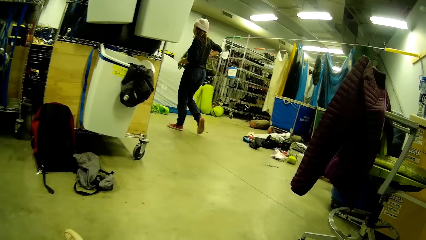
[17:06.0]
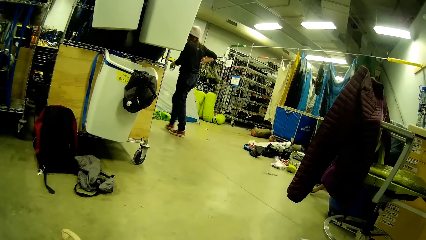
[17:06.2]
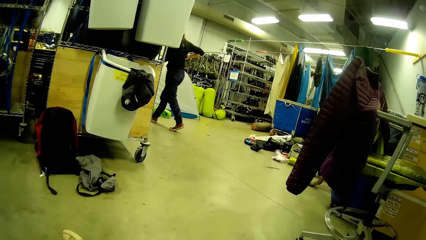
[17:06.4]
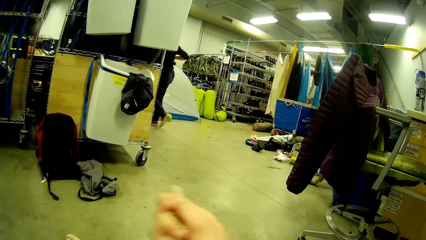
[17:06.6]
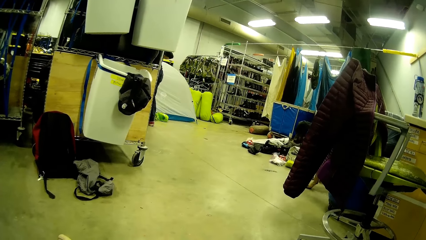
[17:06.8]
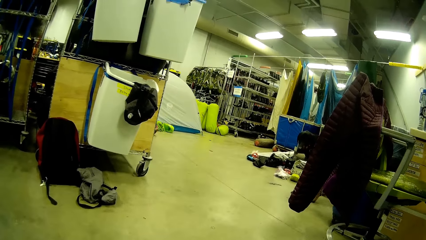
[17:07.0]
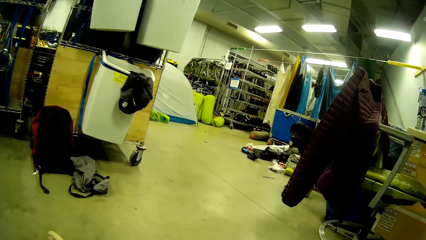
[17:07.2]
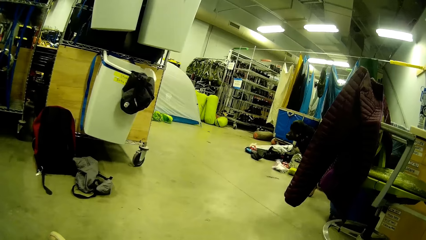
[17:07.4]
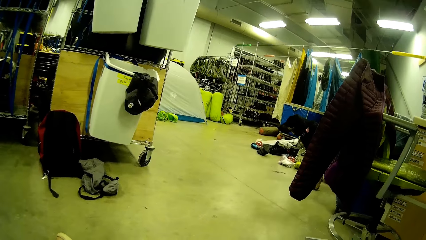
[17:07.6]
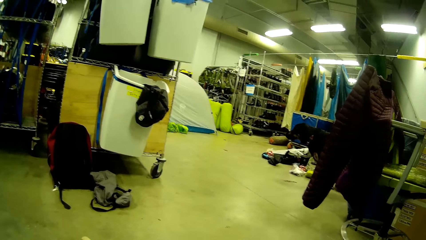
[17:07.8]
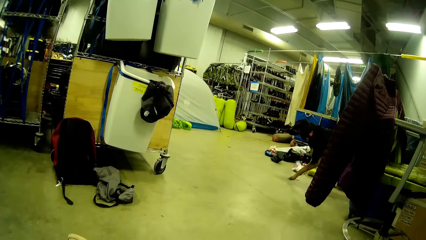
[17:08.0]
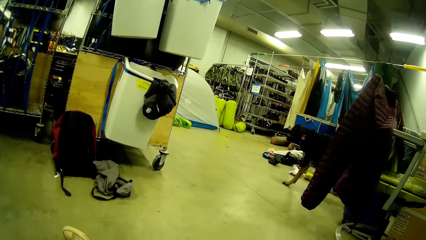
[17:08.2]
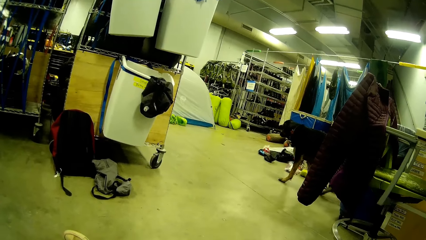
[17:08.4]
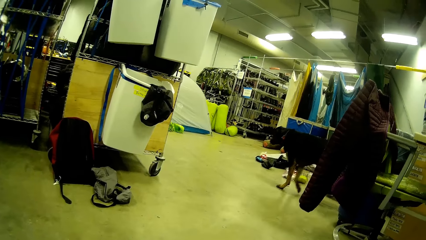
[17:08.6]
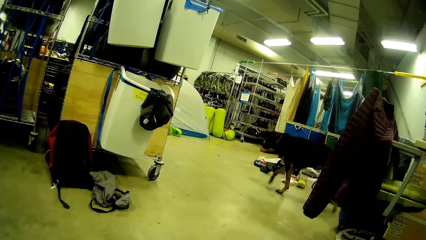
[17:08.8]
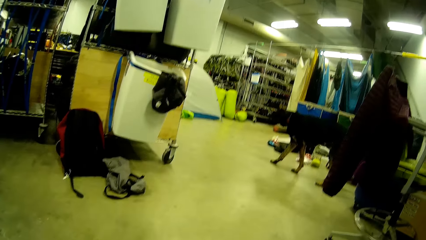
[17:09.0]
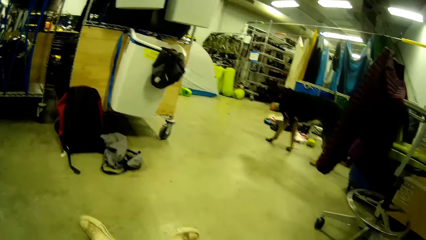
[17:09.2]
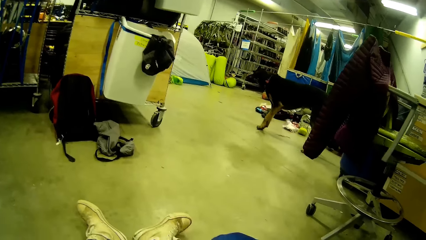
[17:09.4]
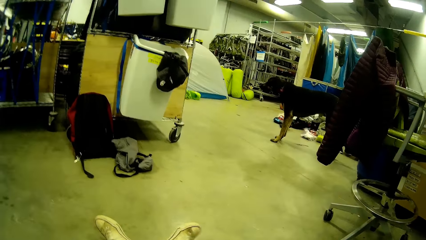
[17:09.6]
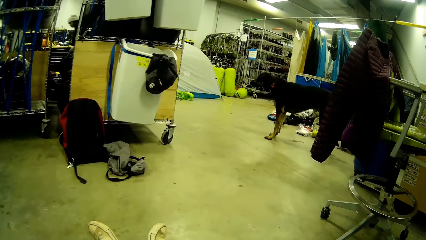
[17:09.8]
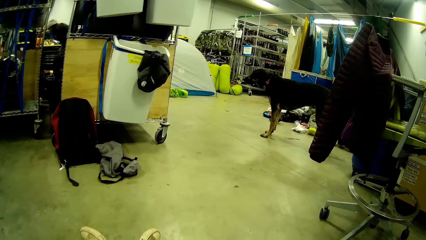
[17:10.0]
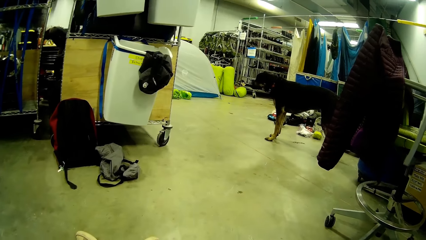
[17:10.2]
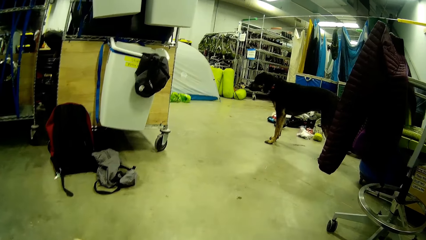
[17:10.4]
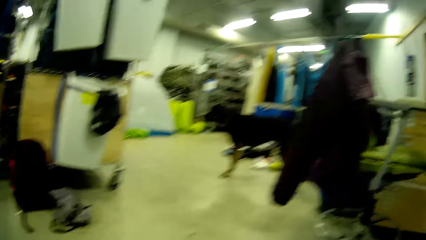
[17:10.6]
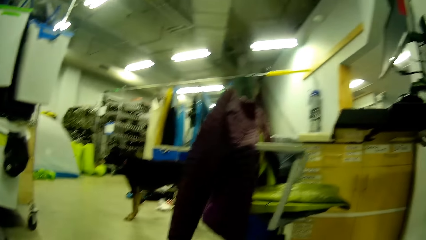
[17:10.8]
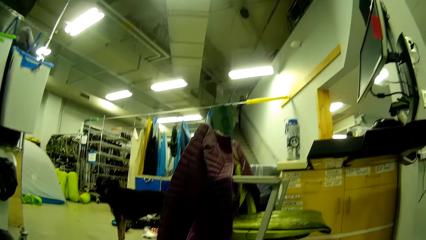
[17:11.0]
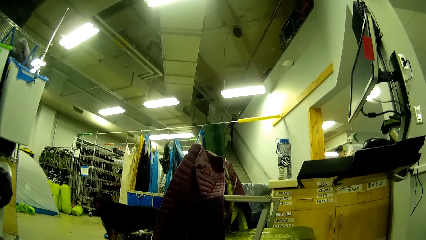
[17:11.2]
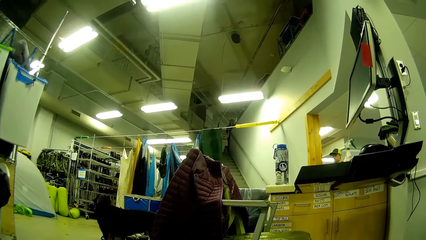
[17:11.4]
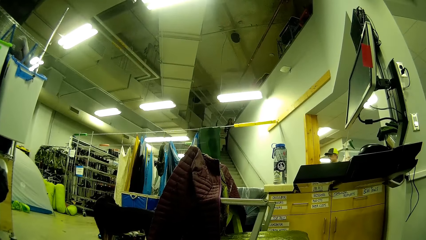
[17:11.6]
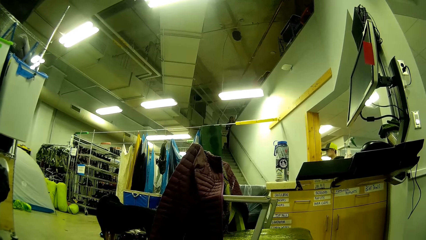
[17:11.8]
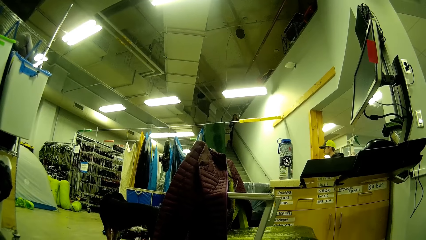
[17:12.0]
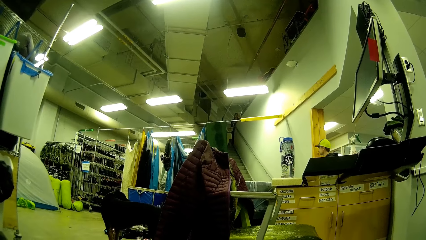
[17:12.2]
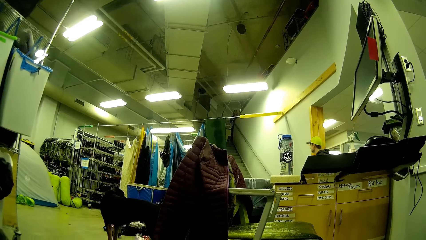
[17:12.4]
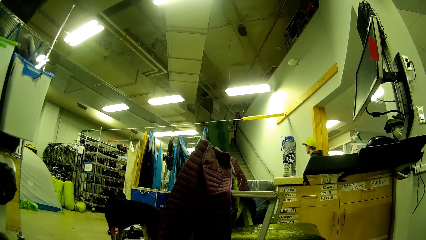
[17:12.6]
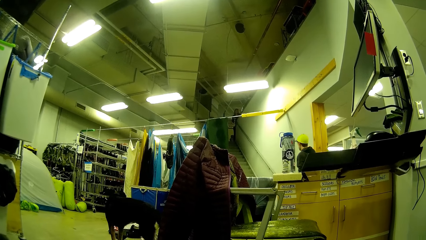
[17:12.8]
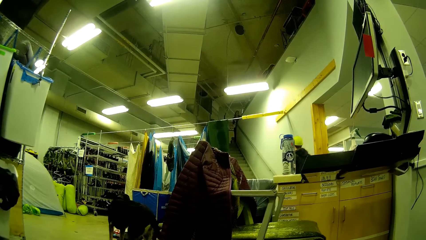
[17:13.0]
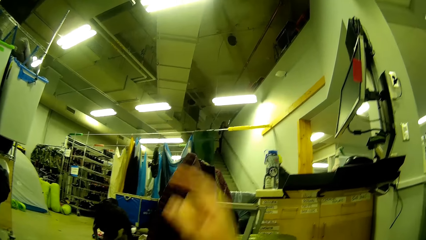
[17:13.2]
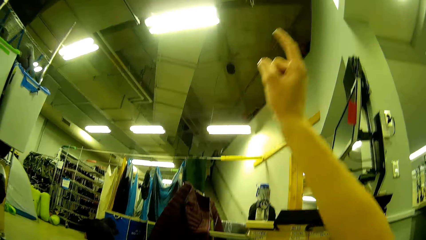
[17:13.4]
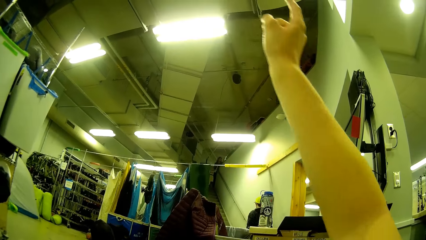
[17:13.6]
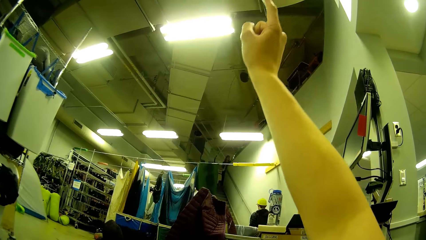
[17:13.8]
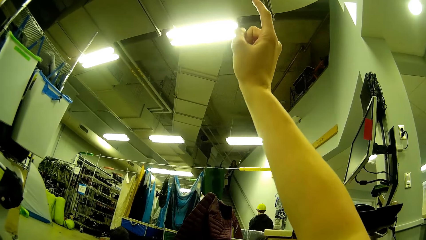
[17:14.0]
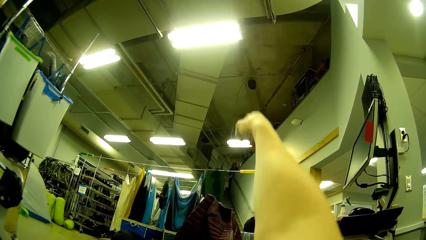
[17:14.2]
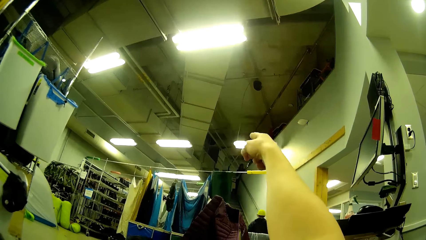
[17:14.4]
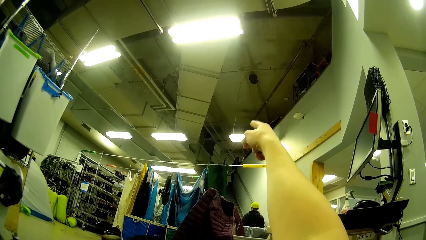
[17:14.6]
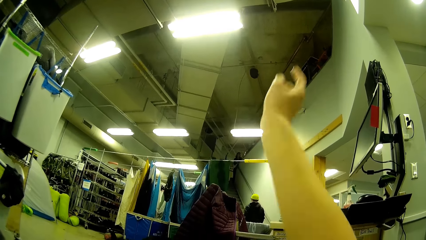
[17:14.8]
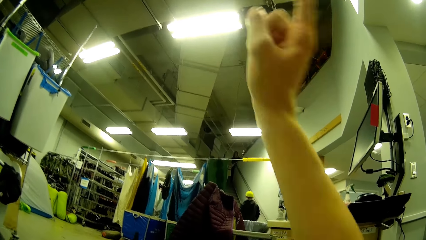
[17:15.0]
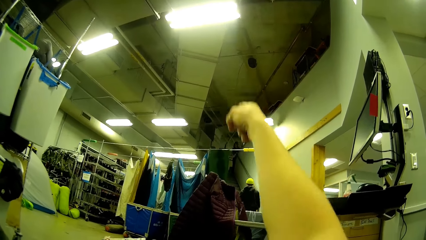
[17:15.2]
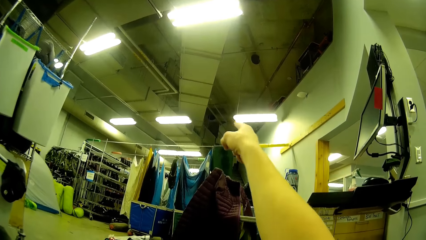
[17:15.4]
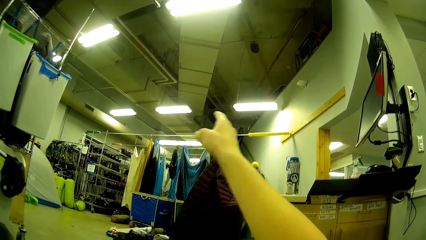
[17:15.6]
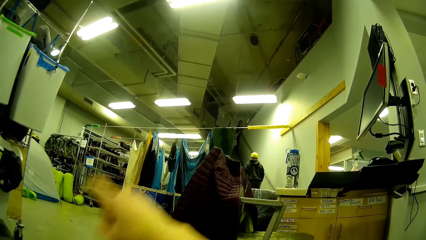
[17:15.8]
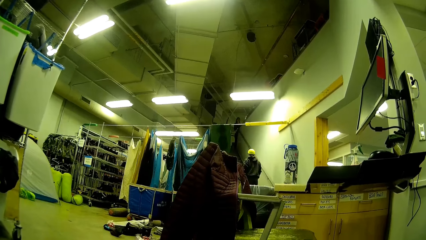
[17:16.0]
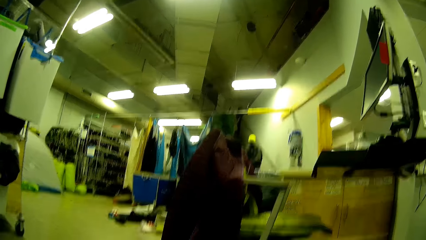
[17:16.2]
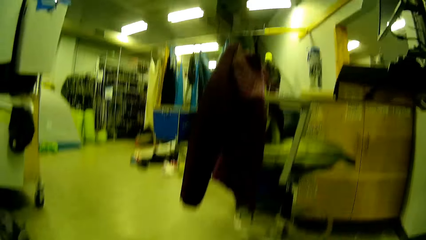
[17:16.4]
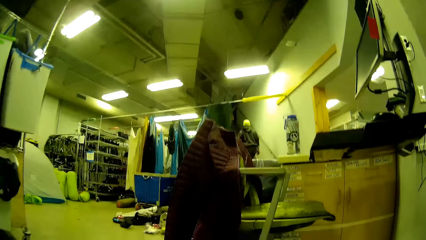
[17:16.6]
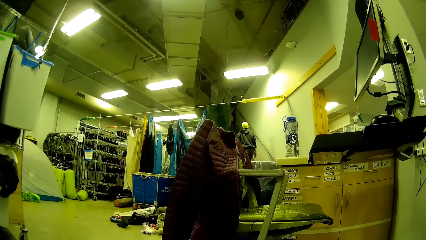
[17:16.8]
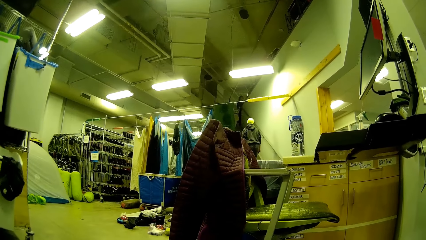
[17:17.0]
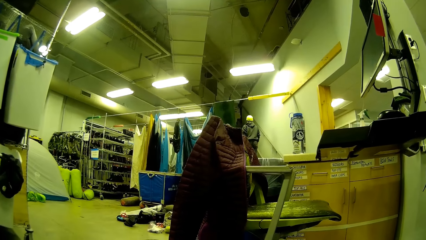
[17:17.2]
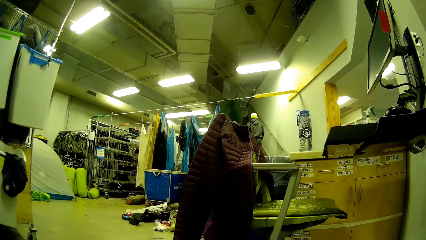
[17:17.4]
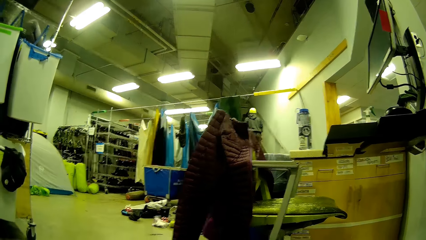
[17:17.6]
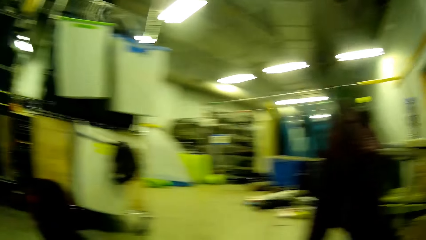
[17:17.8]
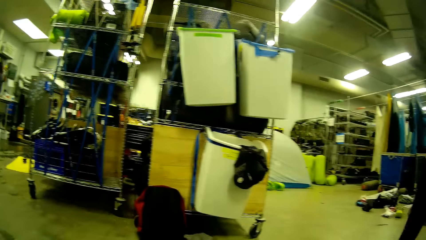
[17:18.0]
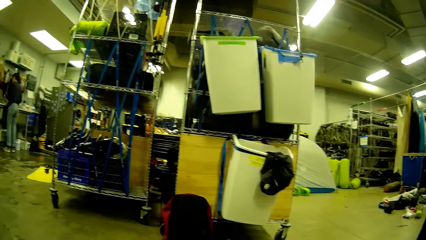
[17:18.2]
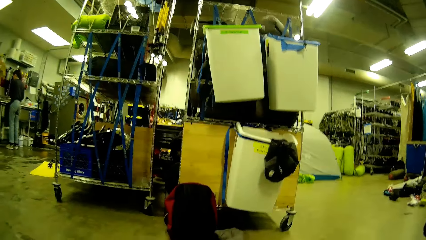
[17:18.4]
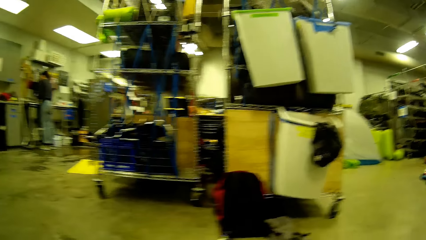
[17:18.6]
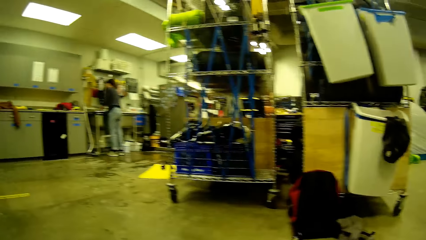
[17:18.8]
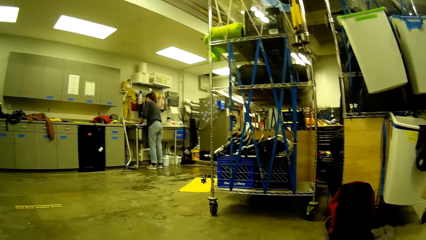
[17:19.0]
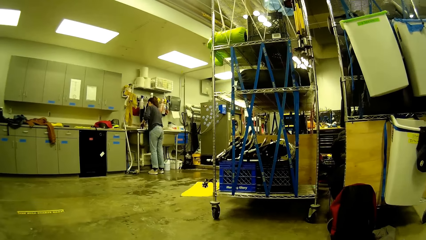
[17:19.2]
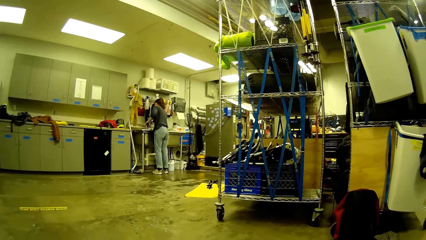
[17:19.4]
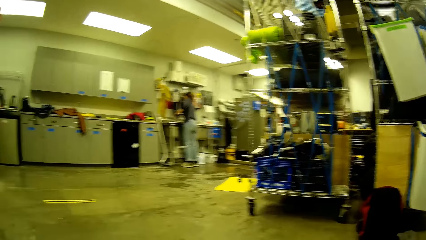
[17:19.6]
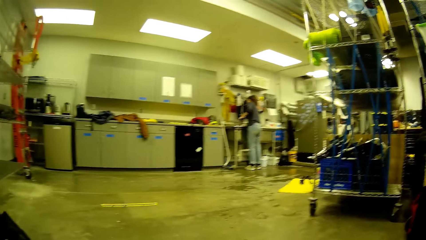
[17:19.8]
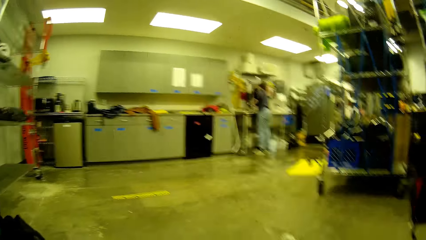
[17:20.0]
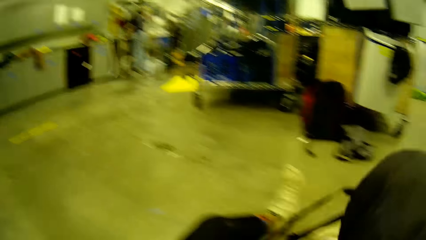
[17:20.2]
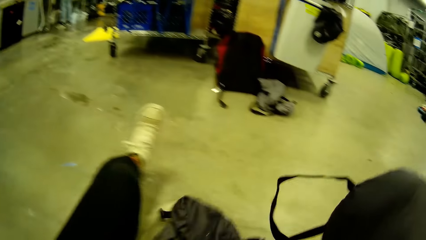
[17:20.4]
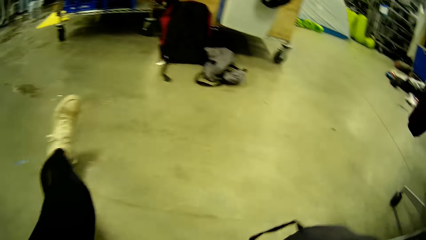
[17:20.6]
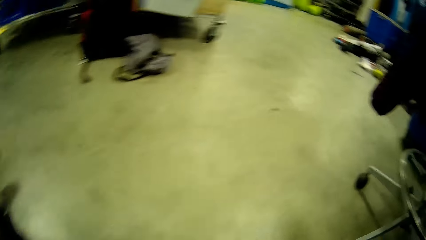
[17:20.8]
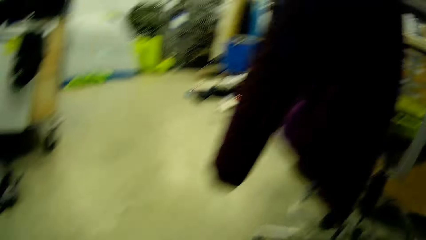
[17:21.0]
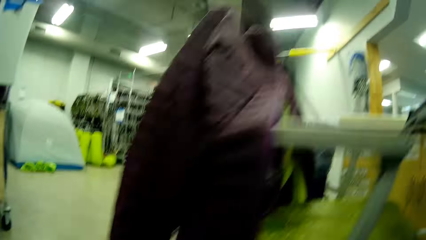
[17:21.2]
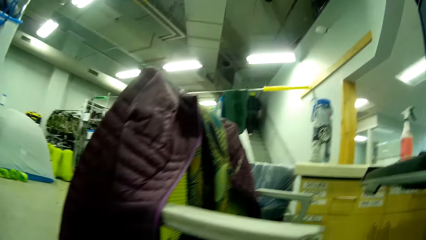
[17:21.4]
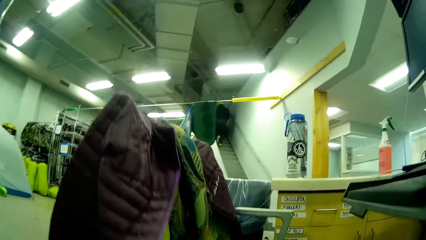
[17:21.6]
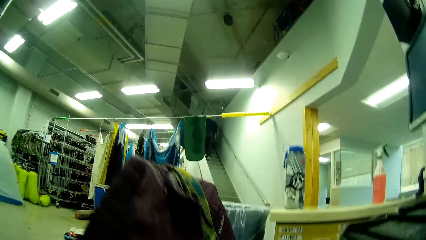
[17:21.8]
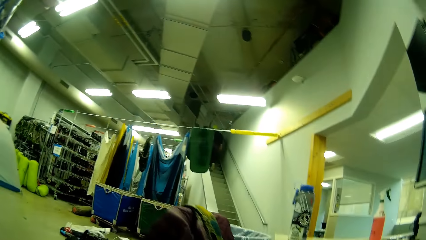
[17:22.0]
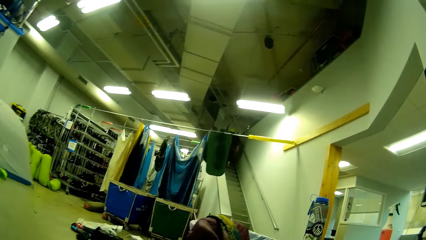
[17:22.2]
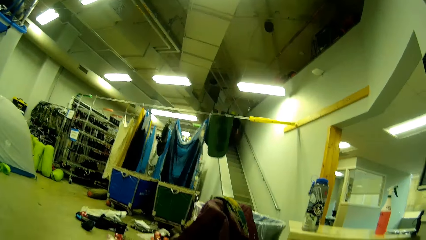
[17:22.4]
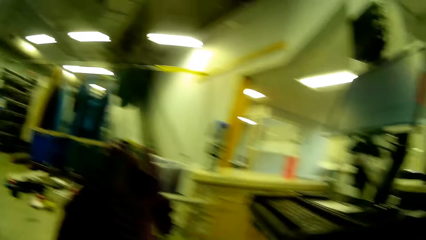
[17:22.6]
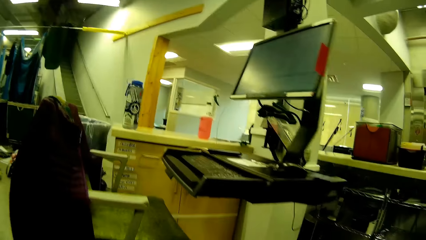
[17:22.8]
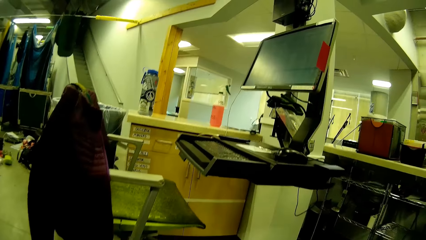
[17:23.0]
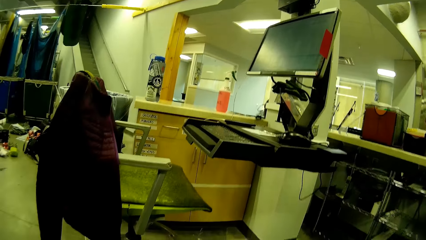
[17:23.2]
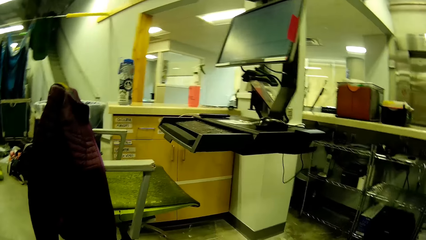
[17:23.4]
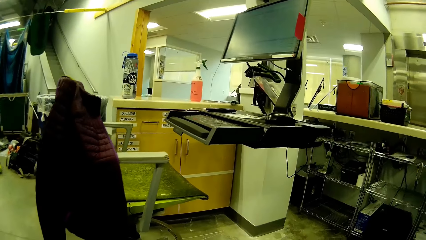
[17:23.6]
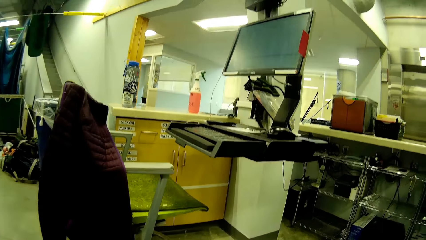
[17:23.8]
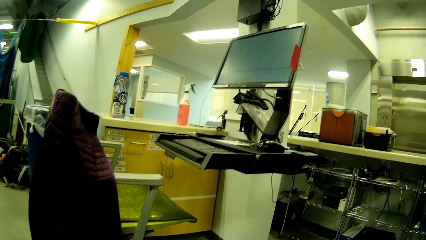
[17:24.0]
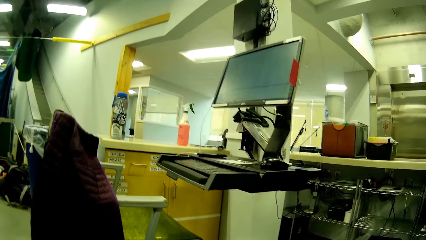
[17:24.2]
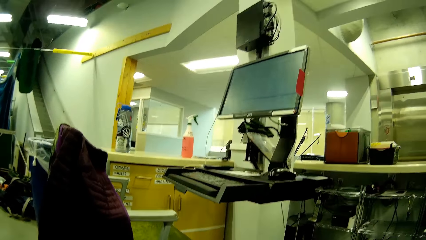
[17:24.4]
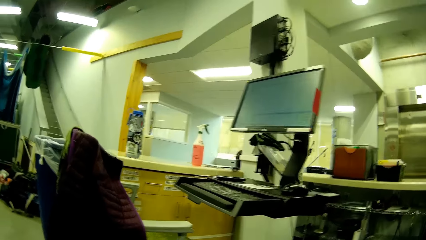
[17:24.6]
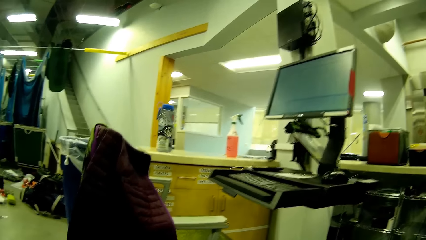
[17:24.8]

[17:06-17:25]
A dog walks behind the woman. The woman bends on the other side. The man walks around. Another lady looks down. The camera wearer lifts a hand and gestures towards the stairs. The man ascends the stairs across the room. The camera wearer lowers a hand. The other lady walks away. The camera wearer lifts the bag, puts the bag down, and looks around.
